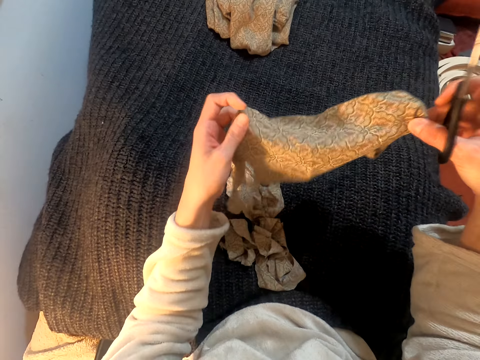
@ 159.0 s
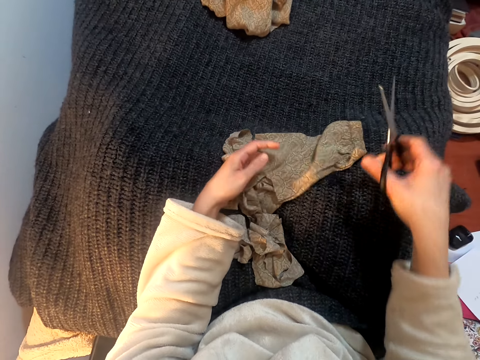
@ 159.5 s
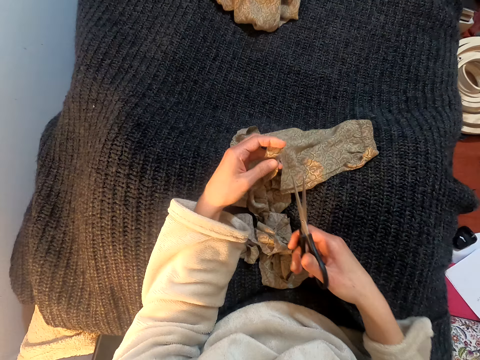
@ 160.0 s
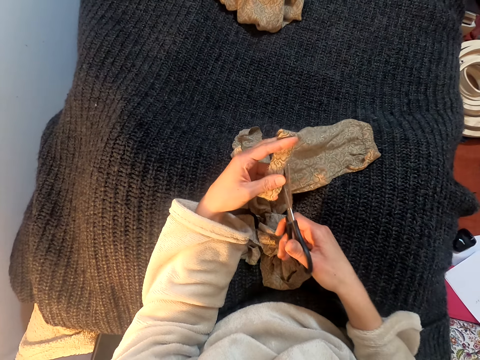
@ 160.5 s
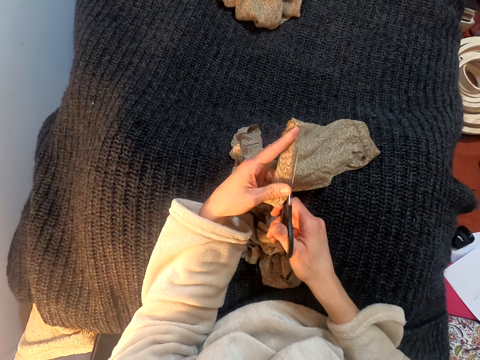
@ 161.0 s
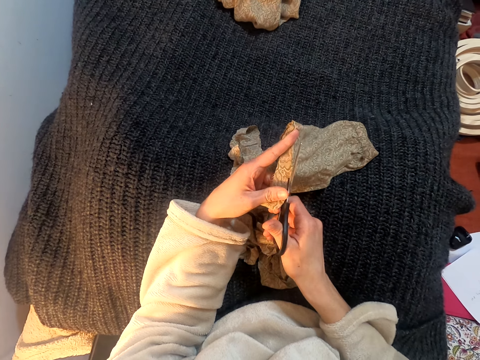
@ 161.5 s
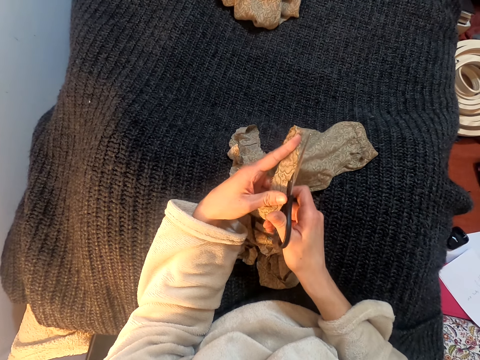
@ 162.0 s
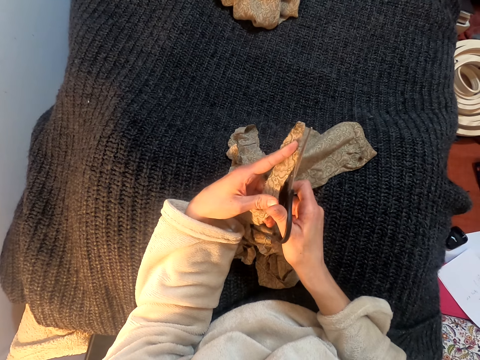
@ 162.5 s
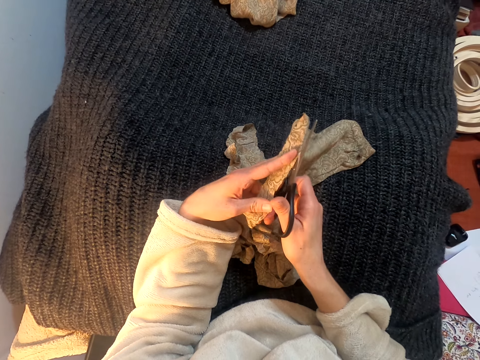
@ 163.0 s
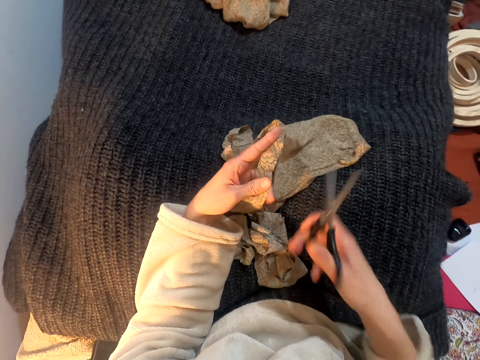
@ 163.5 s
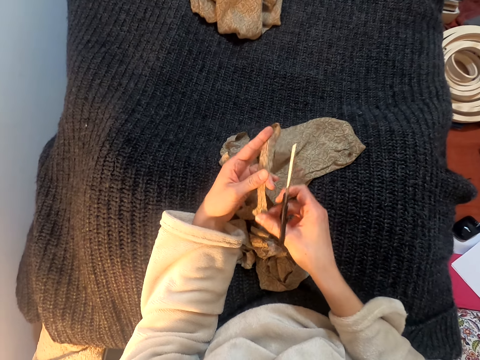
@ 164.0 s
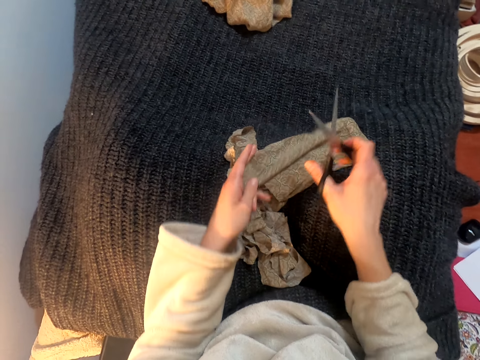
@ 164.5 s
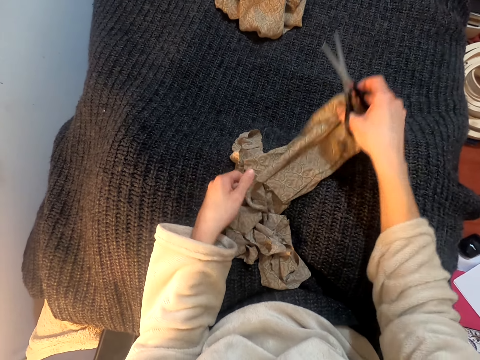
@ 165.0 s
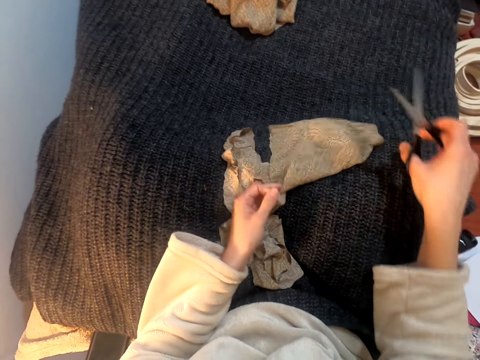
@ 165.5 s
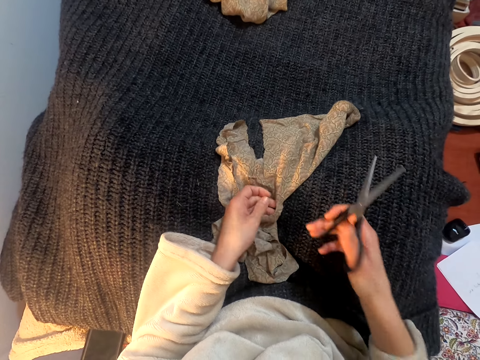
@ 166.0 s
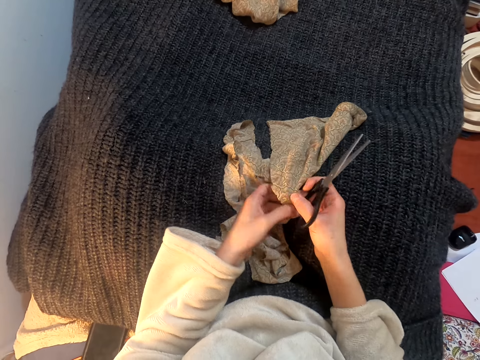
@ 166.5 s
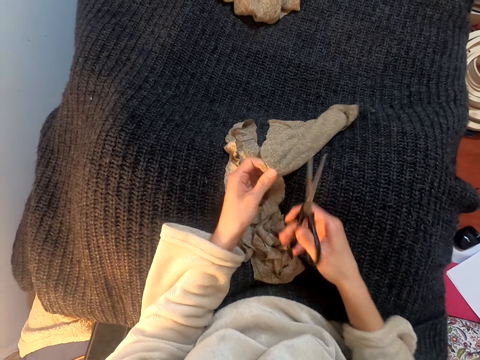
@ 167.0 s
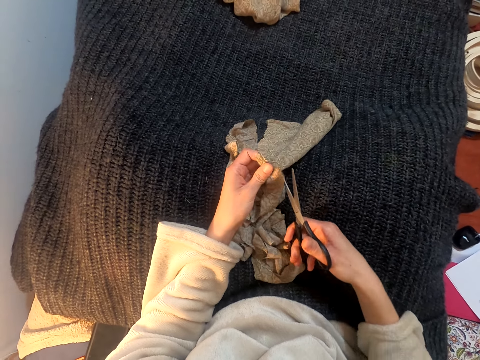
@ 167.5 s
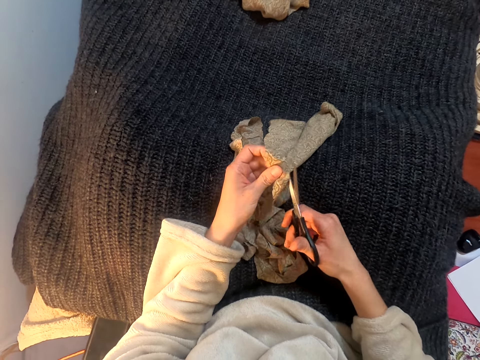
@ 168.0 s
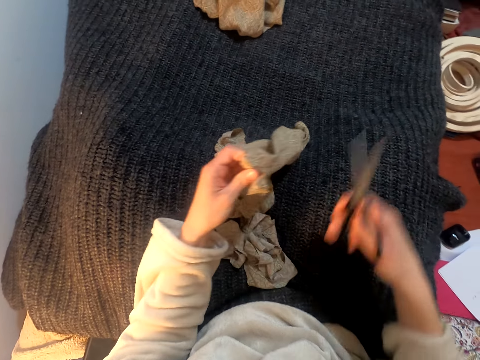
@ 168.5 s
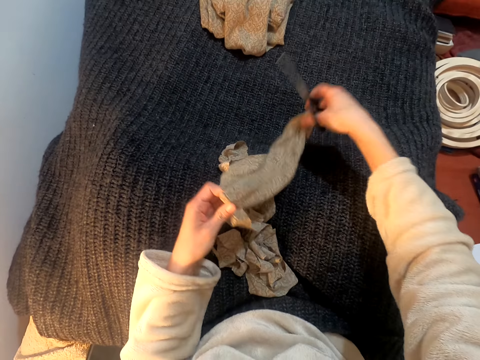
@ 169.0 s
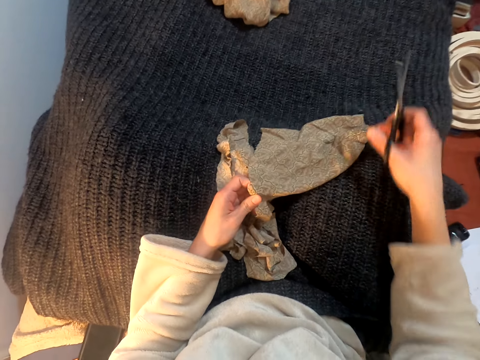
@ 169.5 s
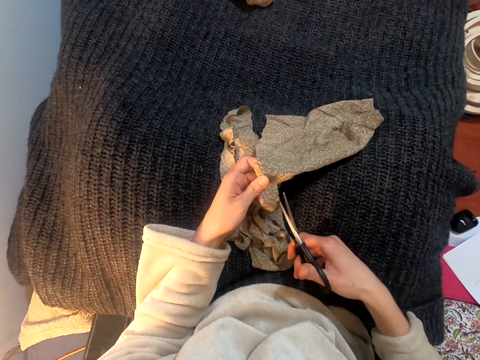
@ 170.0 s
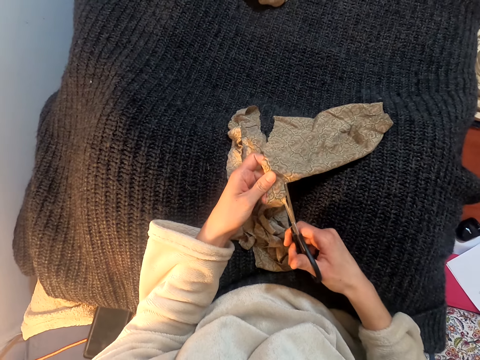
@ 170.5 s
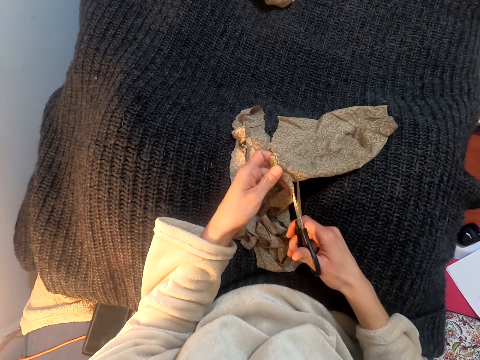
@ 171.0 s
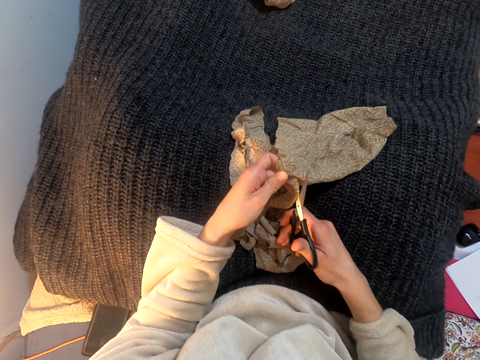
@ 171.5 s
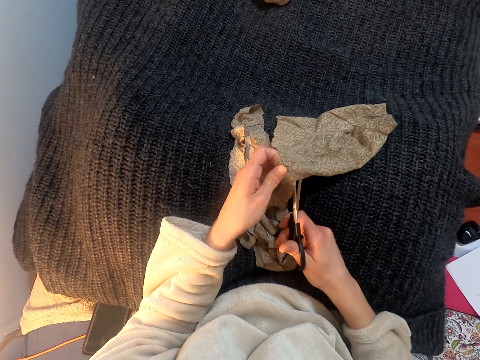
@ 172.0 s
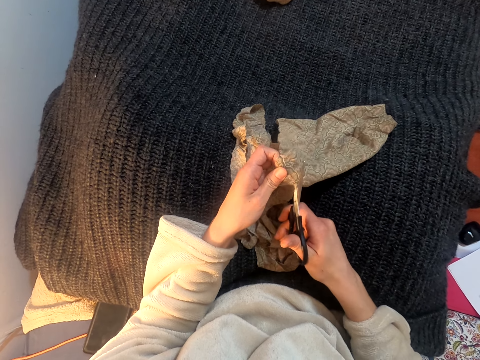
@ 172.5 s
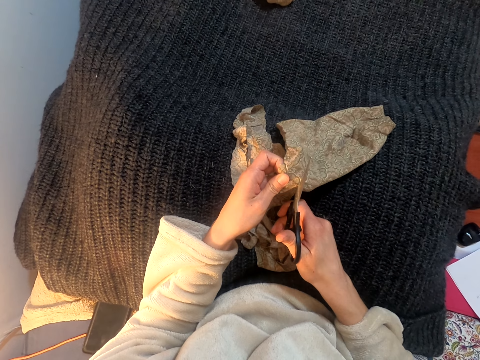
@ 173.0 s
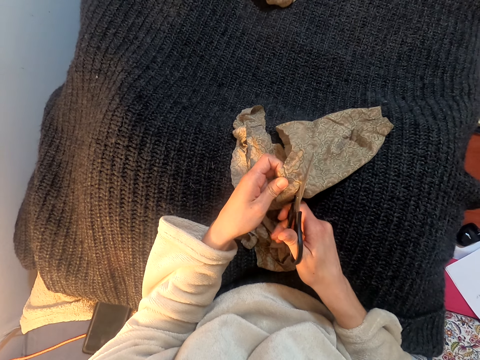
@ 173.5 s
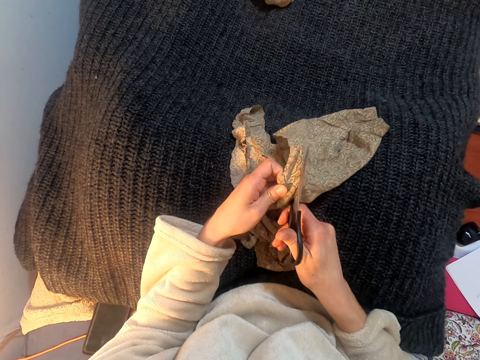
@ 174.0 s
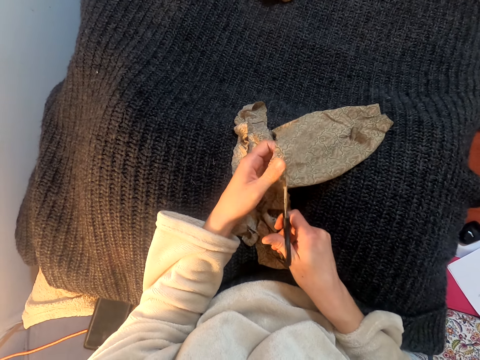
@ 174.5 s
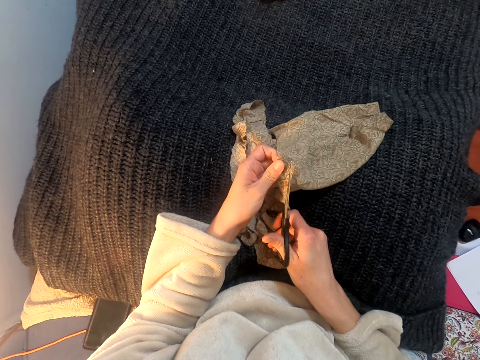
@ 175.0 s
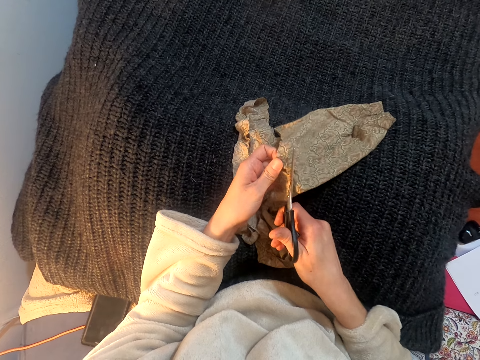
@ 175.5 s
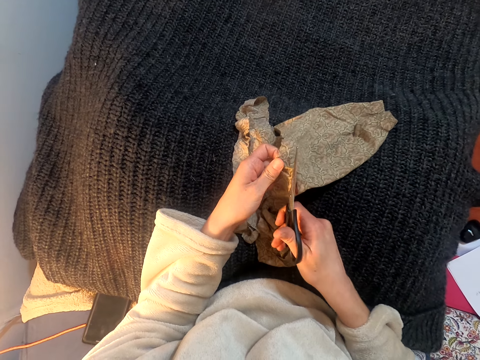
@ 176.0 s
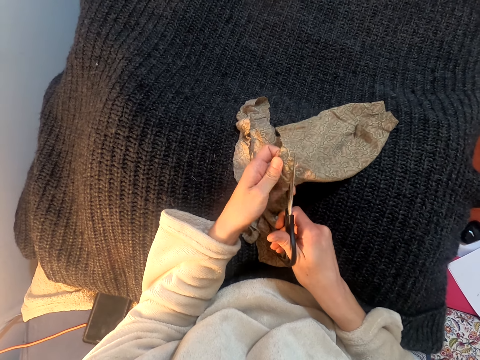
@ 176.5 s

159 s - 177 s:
The camera wearer places the cloth on the laps. They move the right hand. They cut the cloth with the scissors. They lift the scissors, pull the cloth, lift the cloth and drop the cloth on the laps. They pull the cloth, lift the cloth, move the right hand and drop the cloth. They turn the cloth over. They move the right hand. They cut the cloth with the scissors. They cut the cloth with the scissors again.

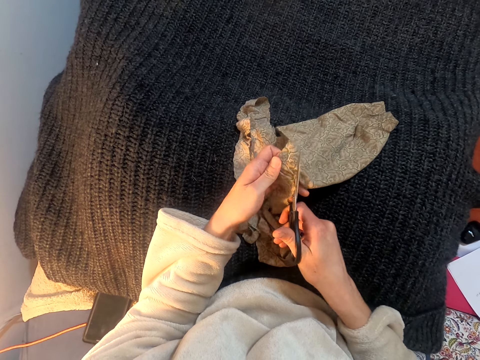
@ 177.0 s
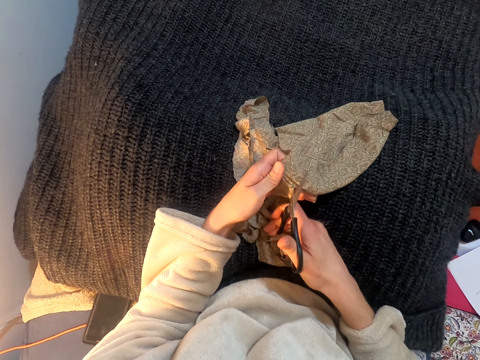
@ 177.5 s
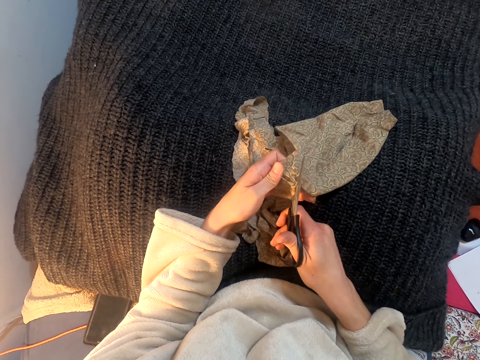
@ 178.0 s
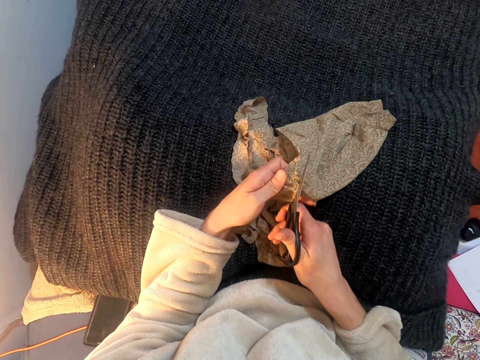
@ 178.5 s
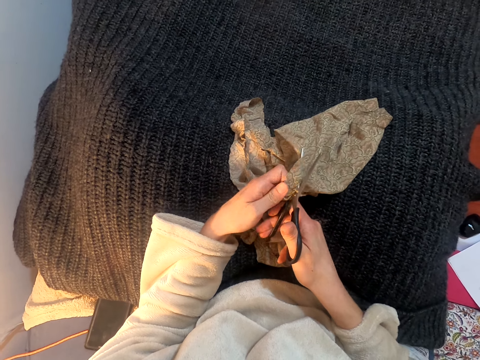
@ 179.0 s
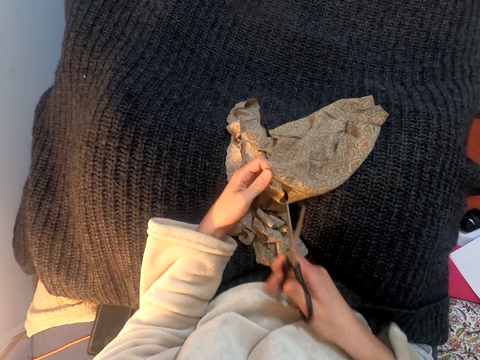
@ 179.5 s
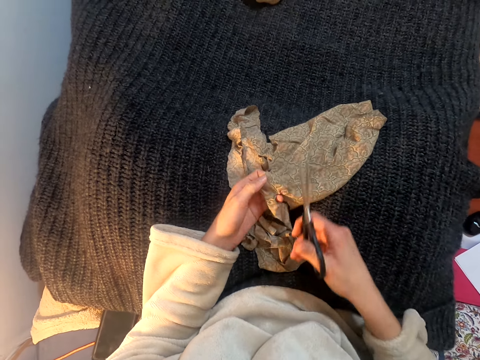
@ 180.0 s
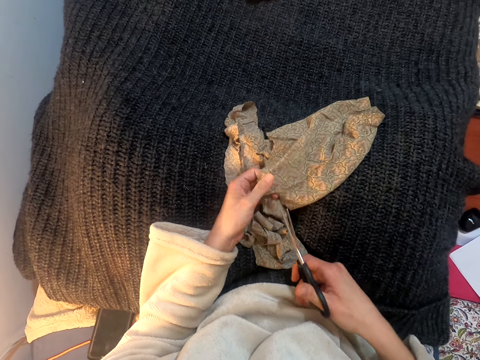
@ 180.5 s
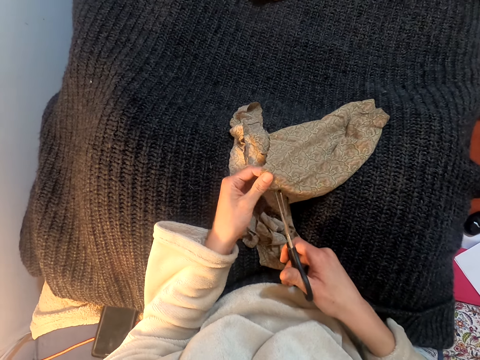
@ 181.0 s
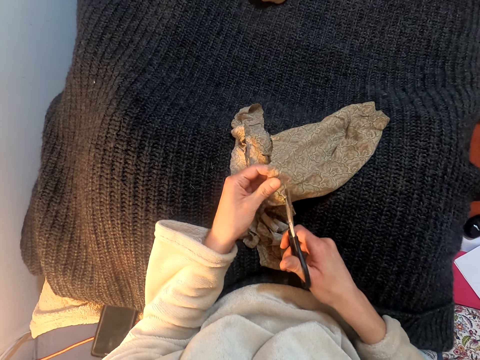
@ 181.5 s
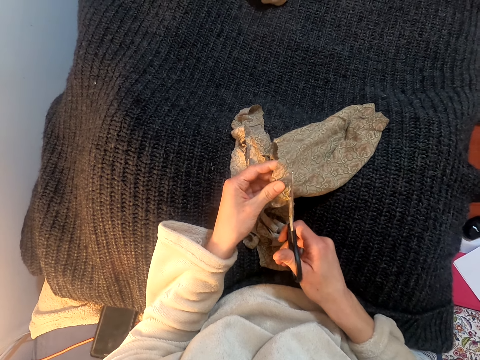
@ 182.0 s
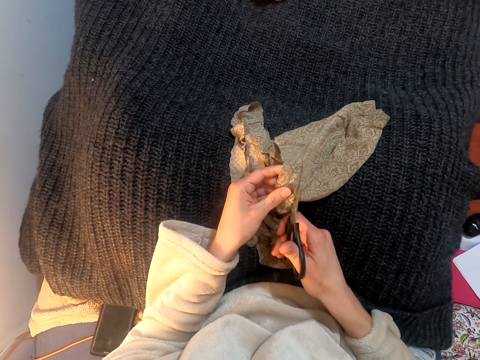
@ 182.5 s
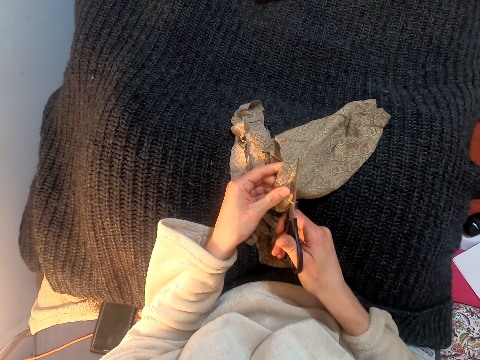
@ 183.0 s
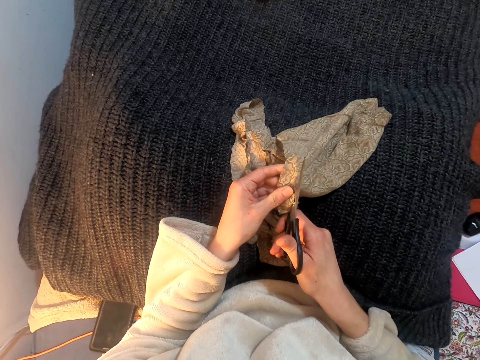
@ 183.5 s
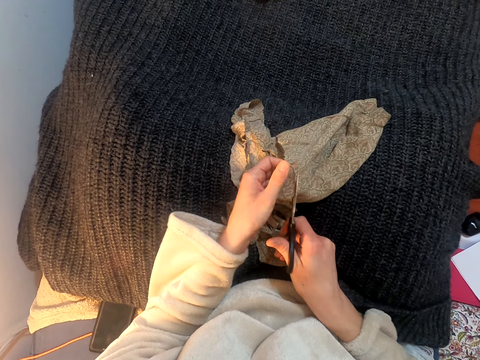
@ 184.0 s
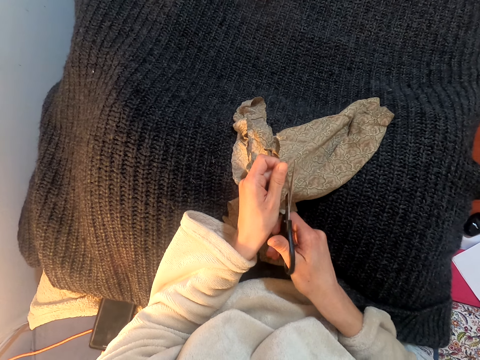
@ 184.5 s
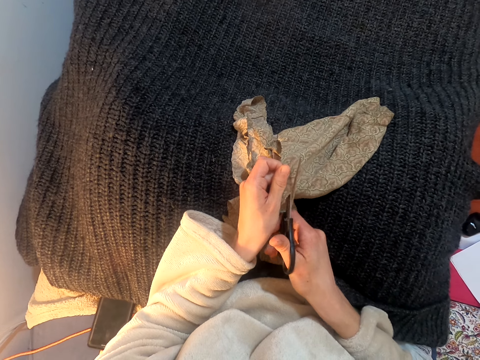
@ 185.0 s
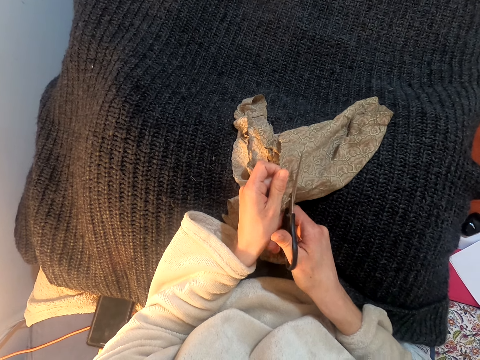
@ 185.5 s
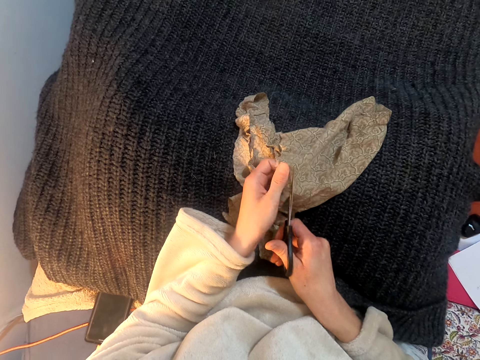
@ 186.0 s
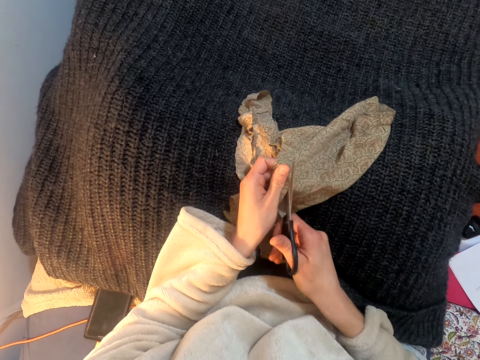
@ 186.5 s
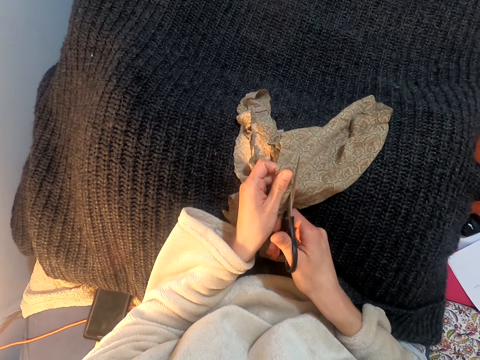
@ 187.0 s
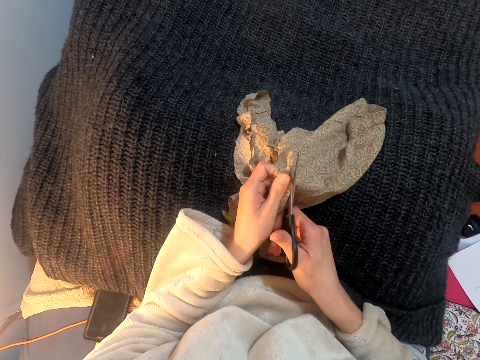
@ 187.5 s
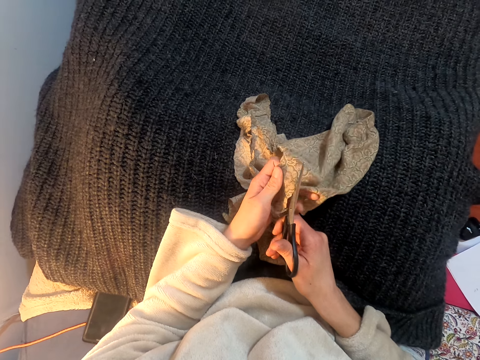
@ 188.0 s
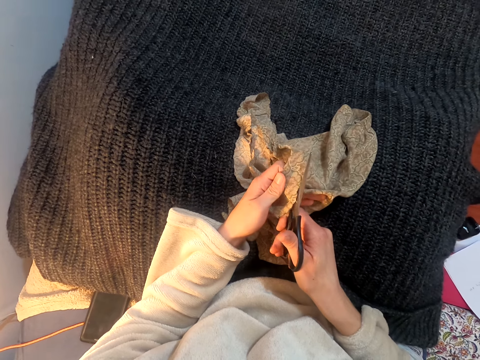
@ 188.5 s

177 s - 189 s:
The camera wearer moves the right hand. They lift the right hand. They pull the cloth. They cut the cloth with the scissors.
